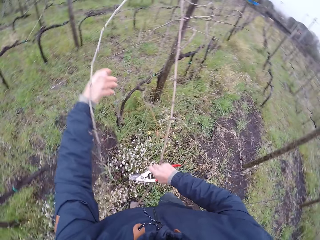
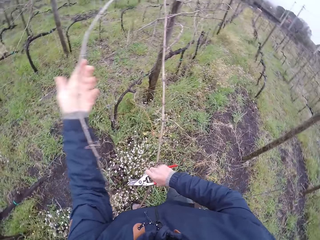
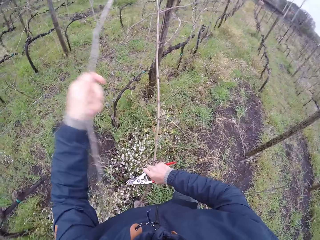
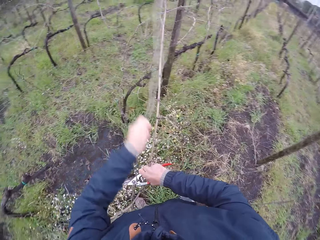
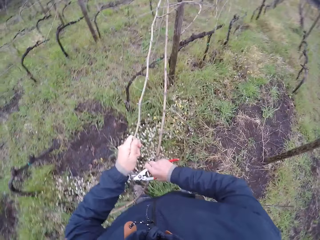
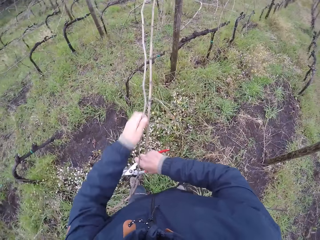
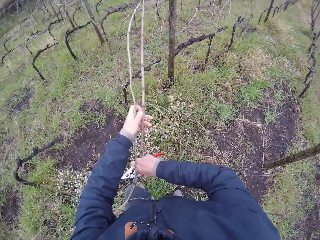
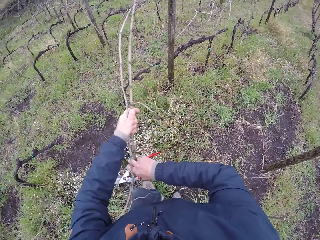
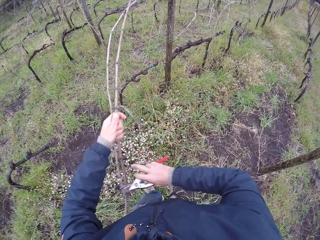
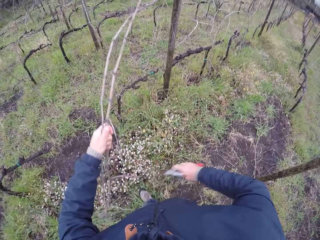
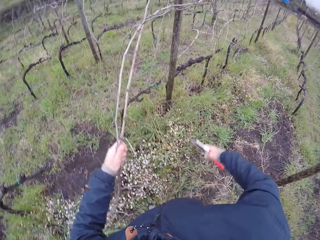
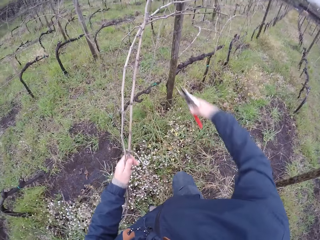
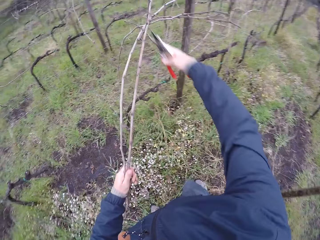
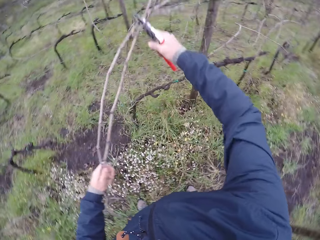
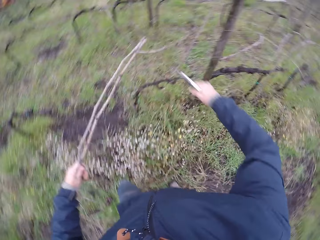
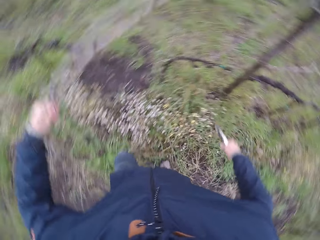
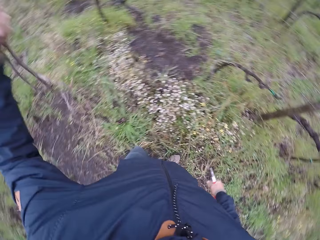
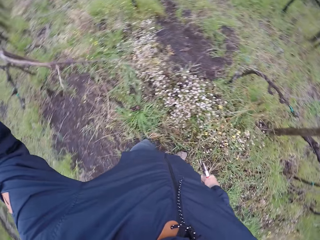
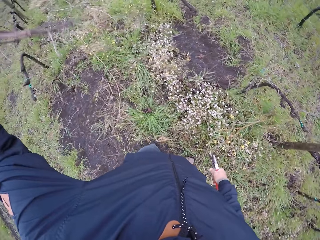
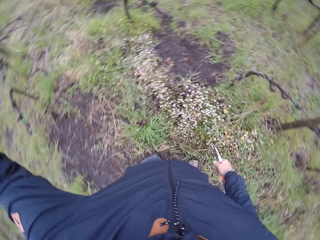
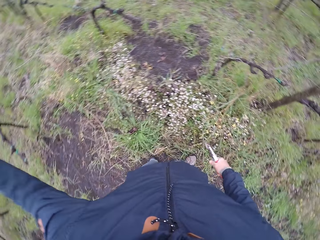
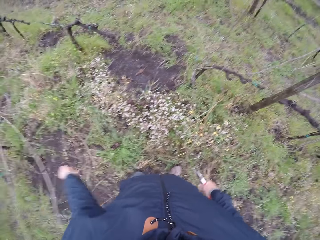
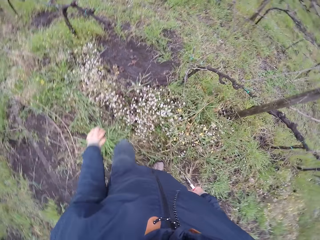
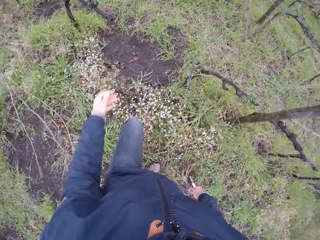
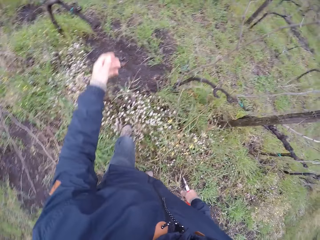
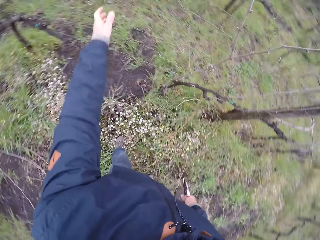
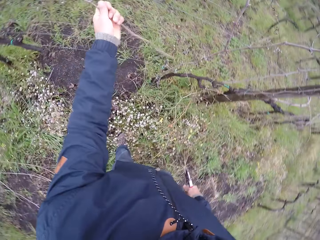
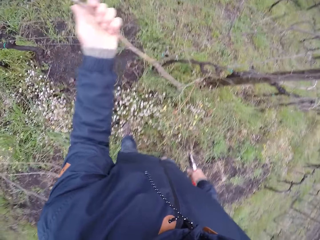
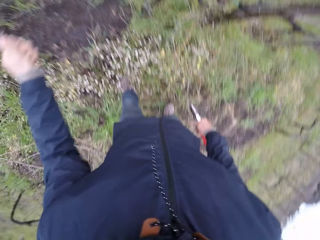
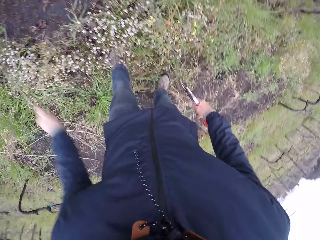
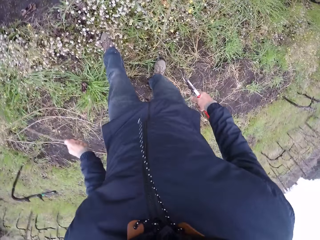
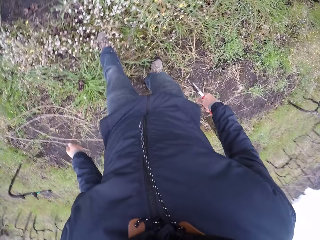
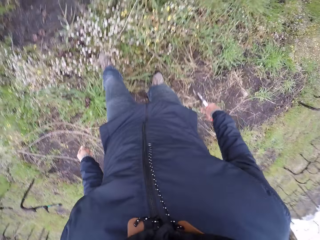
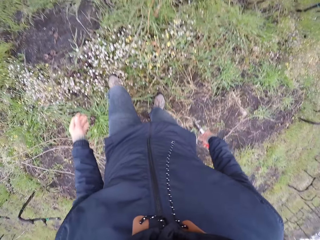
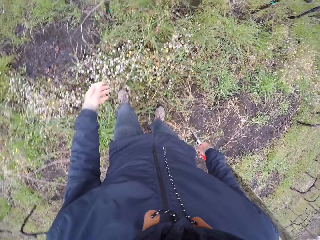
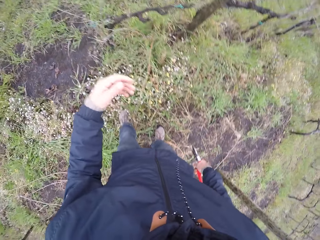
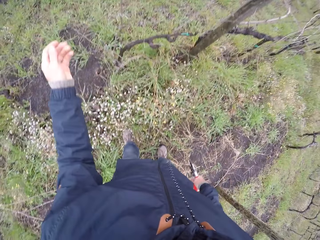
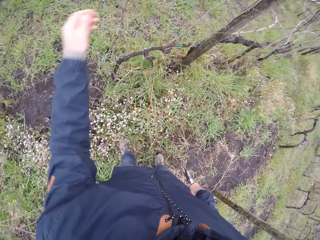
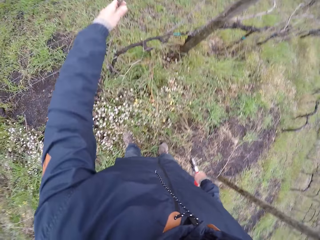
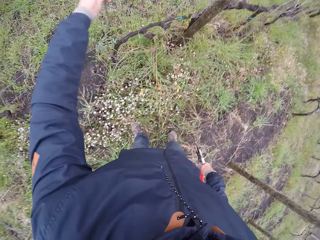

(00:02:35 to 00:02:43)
The camera wearer pulls the wood. He cuts the twig with the garden shear in his right hand. He drops the twig on the ground with his left hand. He pulls out the twig on the ground with his left hand. He drops the twig on the ground with his left hand.

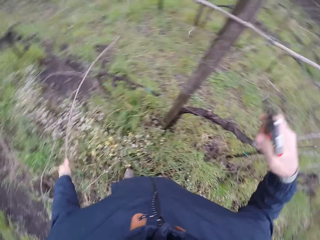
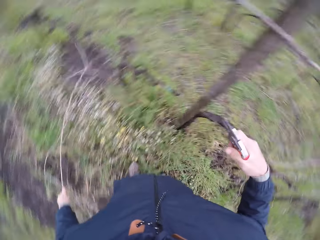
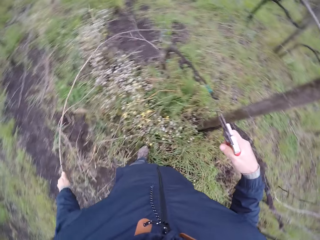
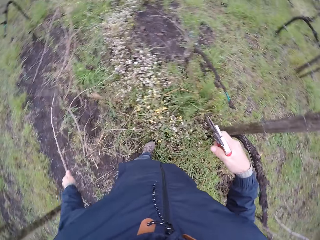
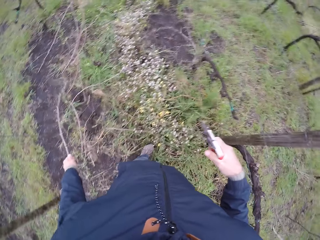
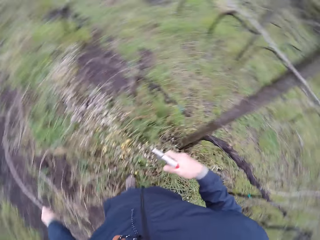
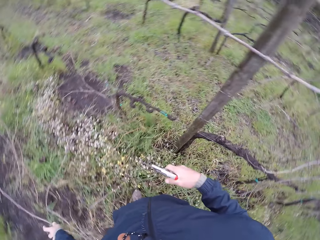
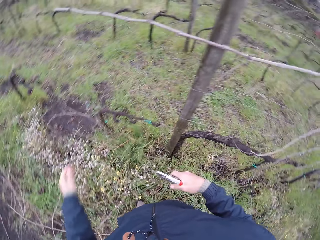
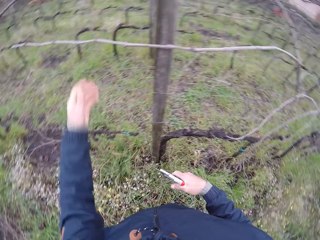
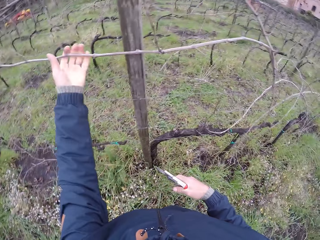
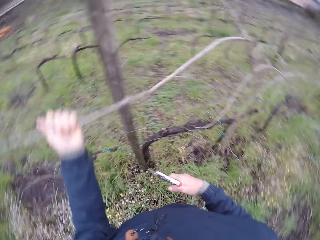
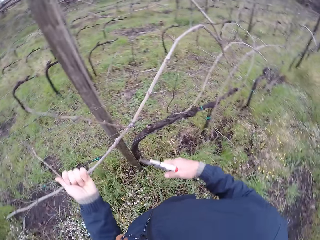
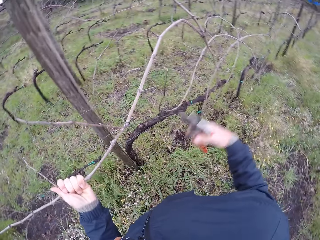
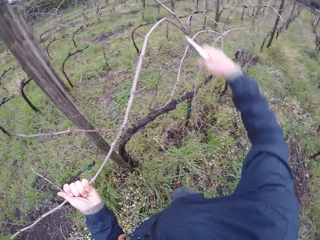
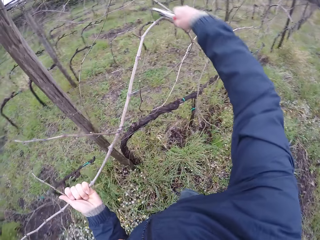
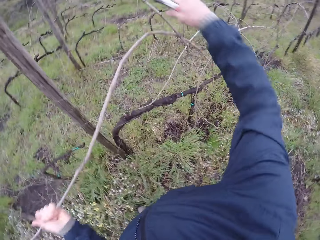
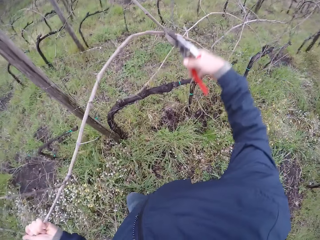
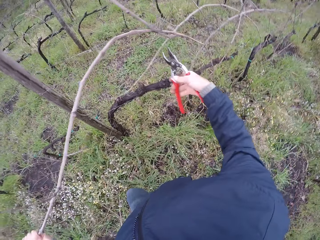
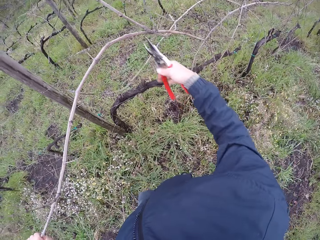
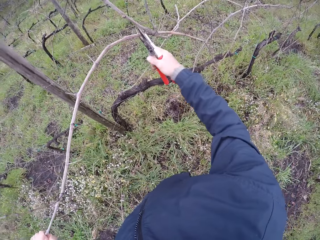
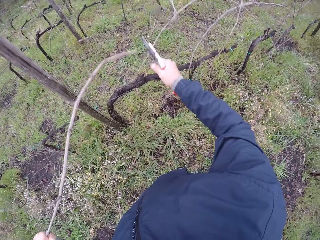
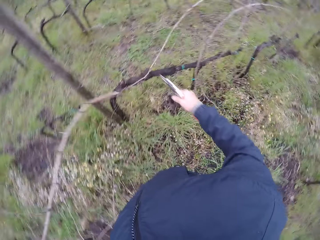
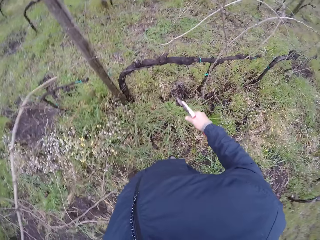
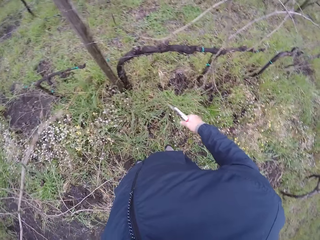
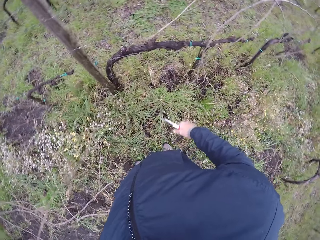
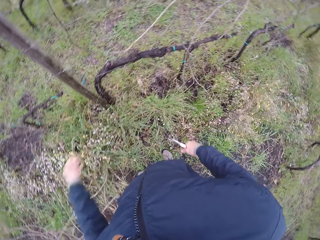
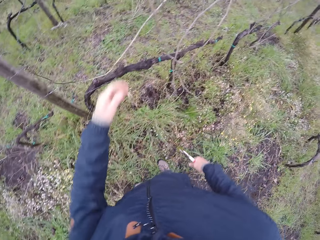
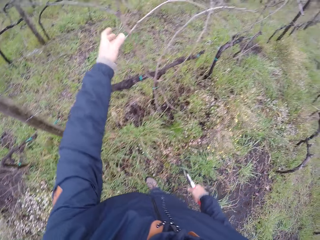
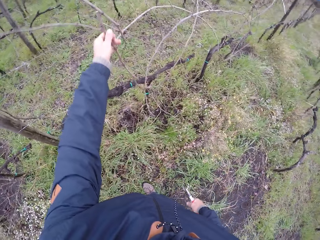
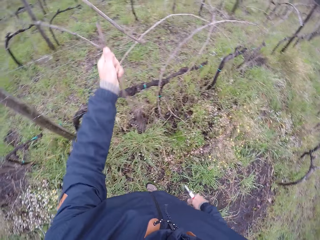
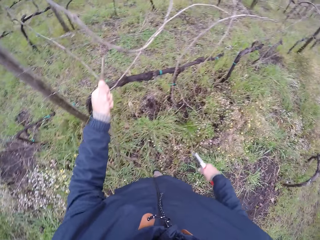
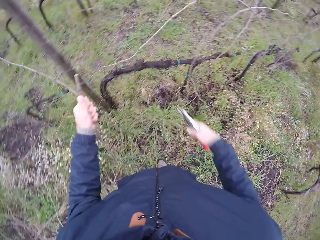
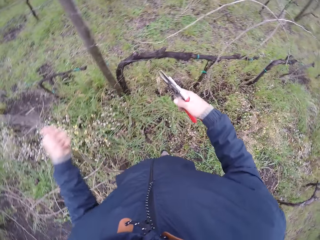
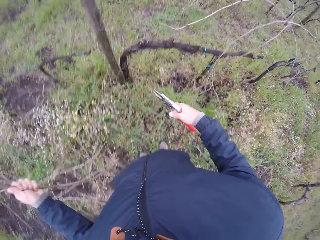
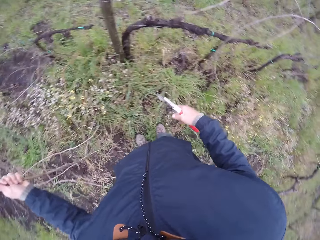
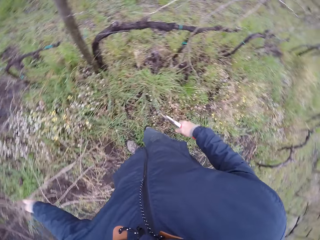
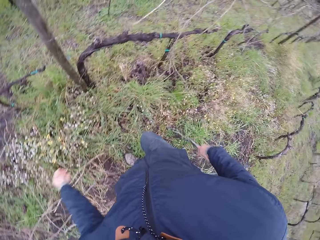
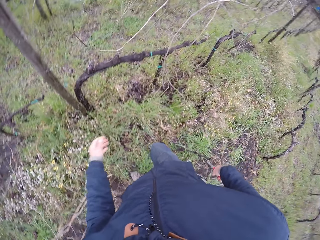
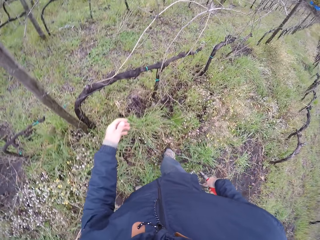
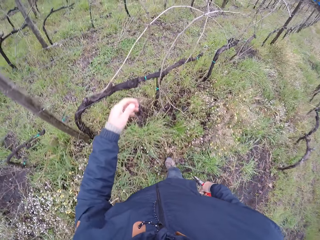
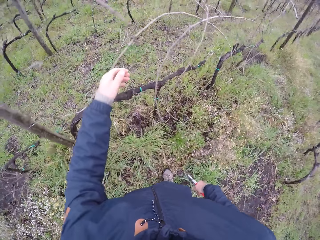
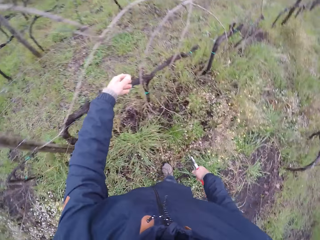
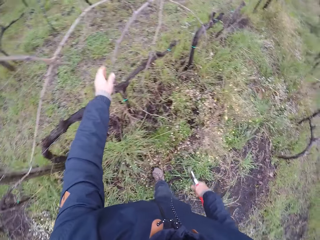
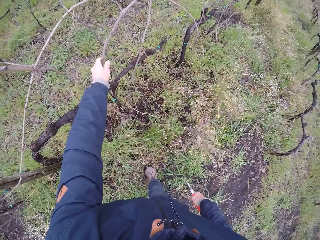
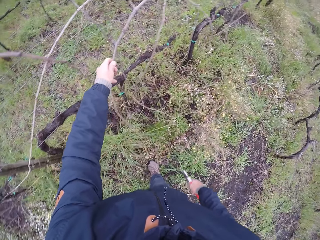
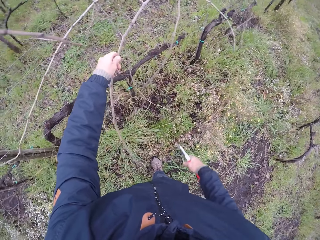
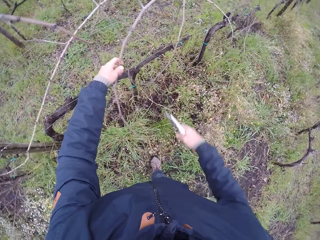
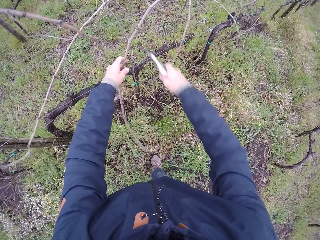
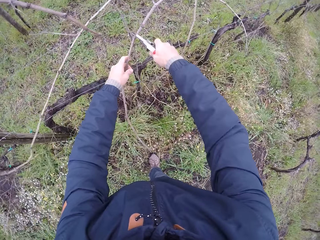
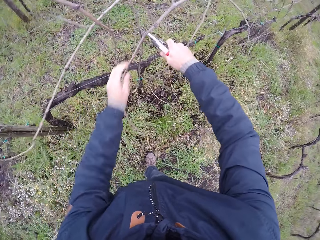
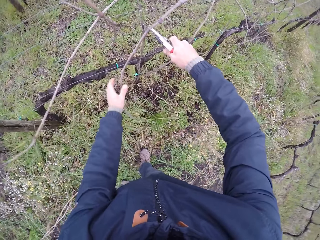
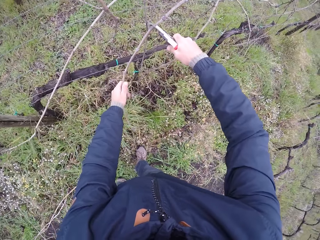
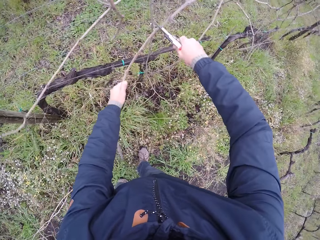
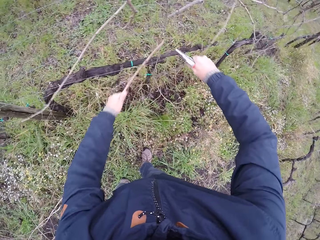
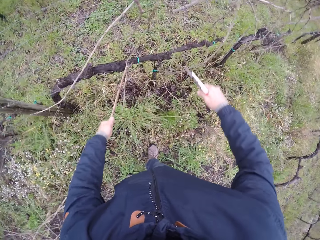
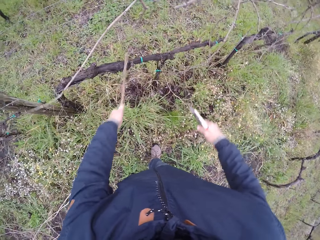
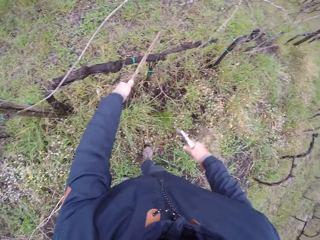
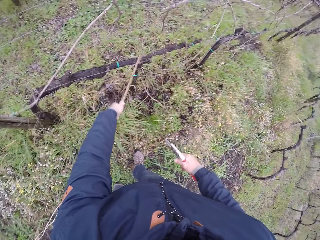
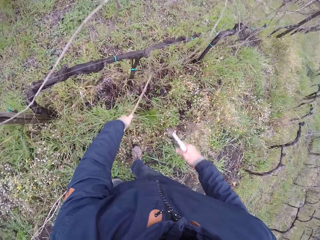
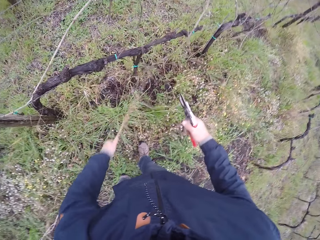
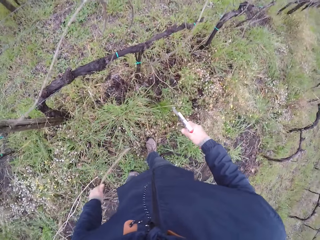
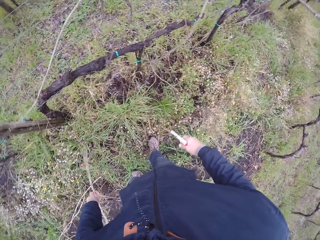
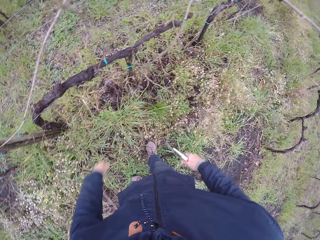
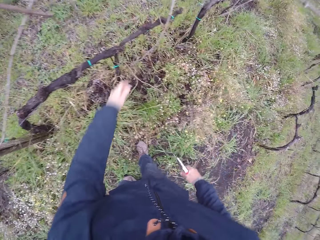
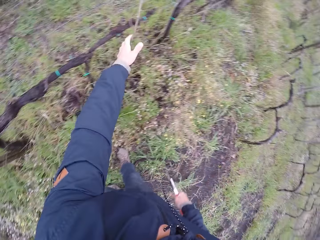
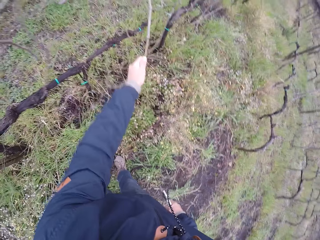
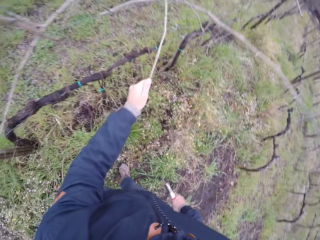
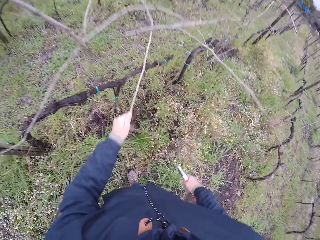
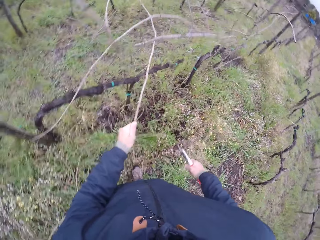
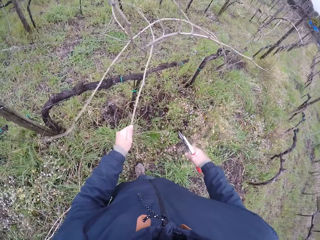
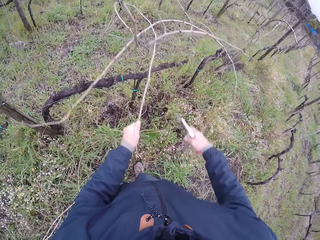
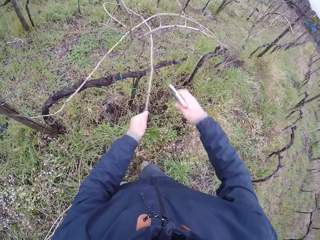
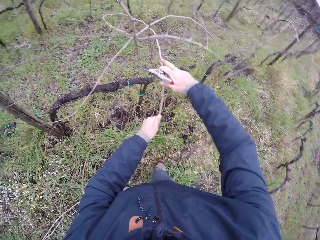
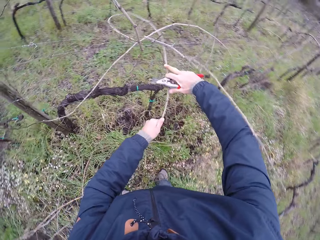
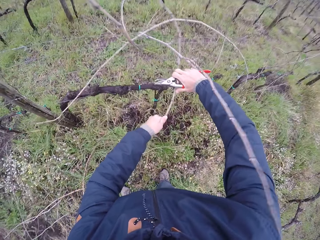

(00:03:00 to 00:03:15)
The camera wearer drops the twig on the ground with his left hand. He pulls out a twig on the wire mesh with his left hand. He cuts the twig with the garden shear in his right hand. He drops the wood. He pulls out a twig on the wire mesh with his left hand. He drops the twig on the ground with his left hand. He pulls out a twig on the wire mesh with his left hand. He cuts the twig with the garden shear in his right hand. He drops the twig on the ground with his left hand. He pulls out a twig on the wire mesh with his left hand. He pulls out a twig on the wire mesh with both hands.
